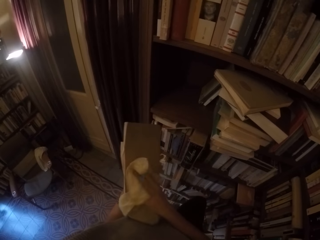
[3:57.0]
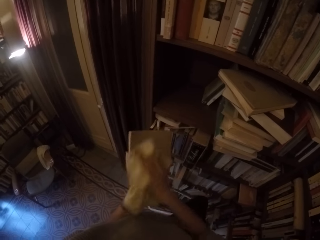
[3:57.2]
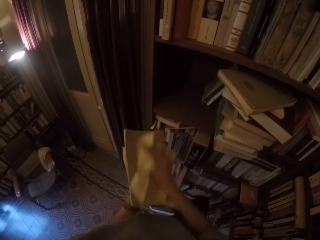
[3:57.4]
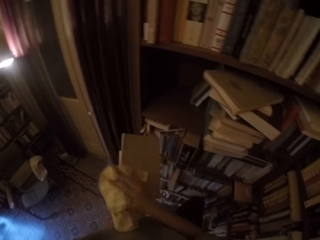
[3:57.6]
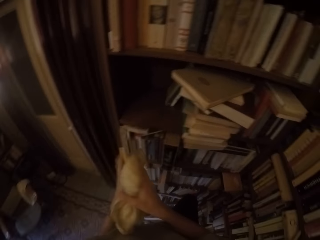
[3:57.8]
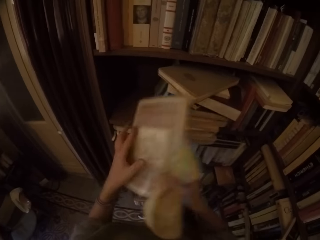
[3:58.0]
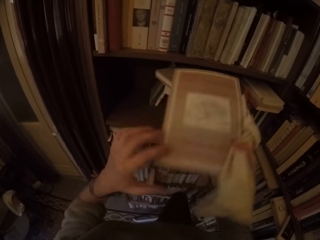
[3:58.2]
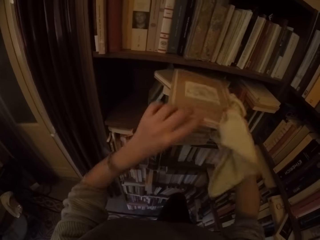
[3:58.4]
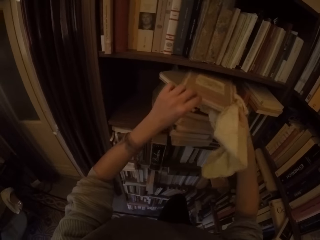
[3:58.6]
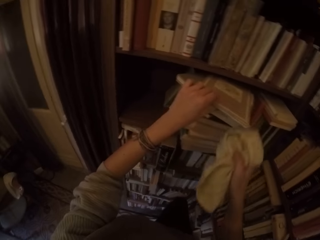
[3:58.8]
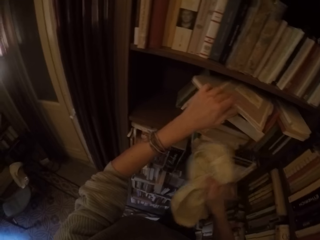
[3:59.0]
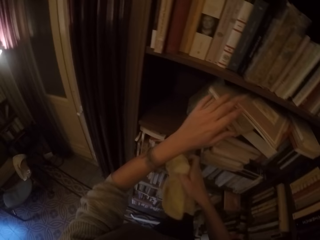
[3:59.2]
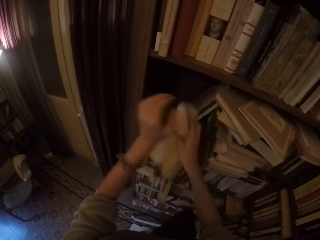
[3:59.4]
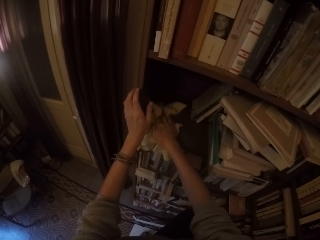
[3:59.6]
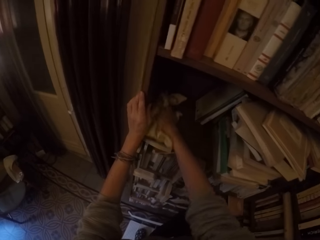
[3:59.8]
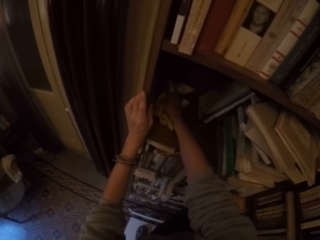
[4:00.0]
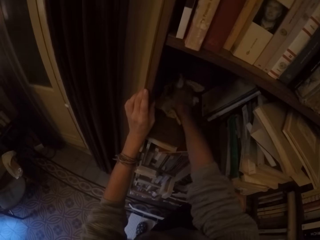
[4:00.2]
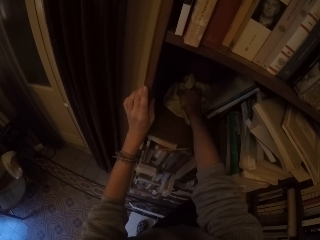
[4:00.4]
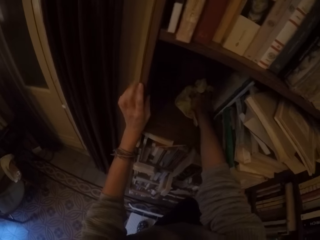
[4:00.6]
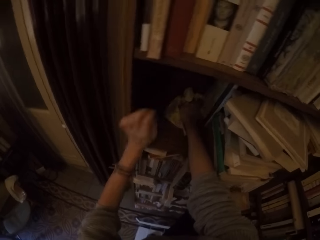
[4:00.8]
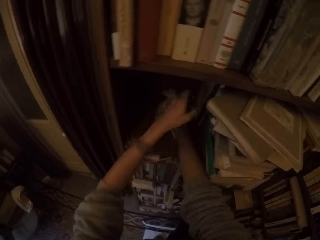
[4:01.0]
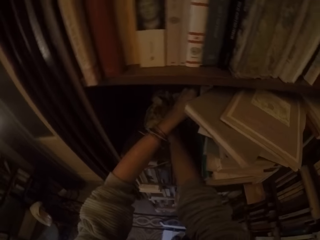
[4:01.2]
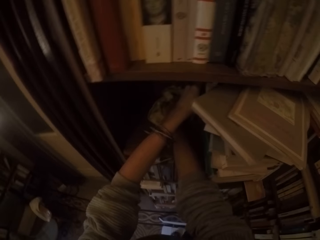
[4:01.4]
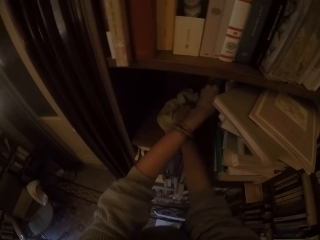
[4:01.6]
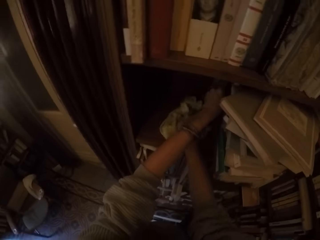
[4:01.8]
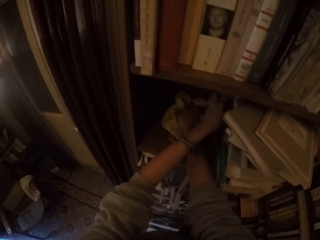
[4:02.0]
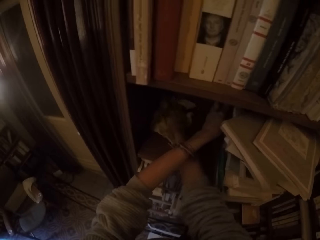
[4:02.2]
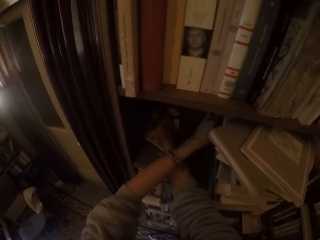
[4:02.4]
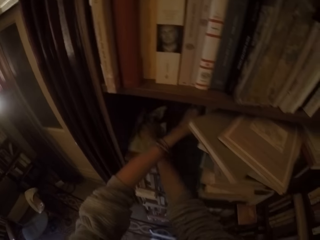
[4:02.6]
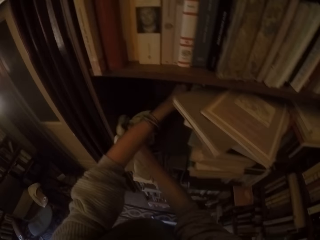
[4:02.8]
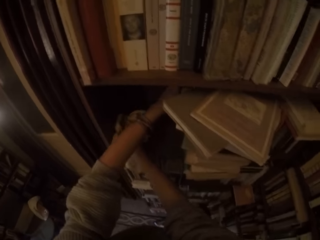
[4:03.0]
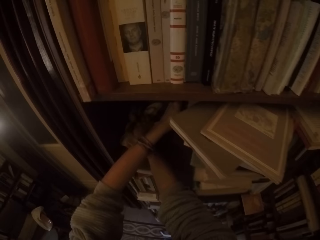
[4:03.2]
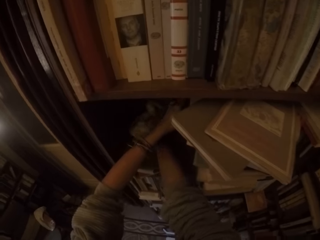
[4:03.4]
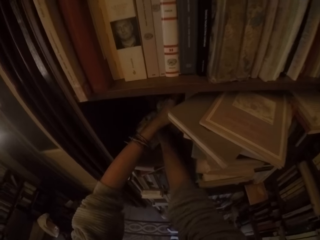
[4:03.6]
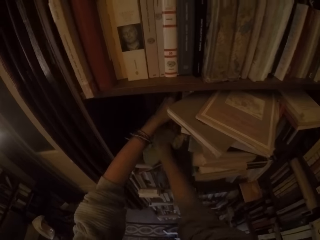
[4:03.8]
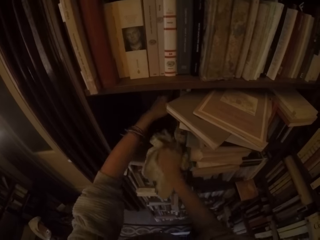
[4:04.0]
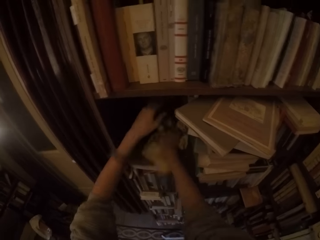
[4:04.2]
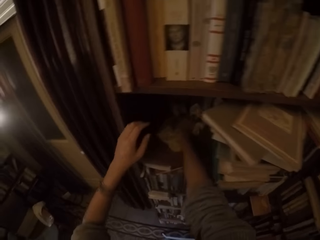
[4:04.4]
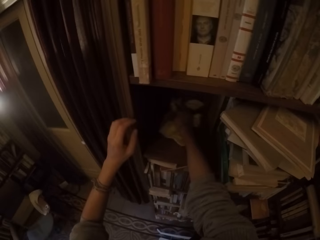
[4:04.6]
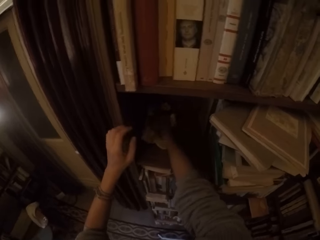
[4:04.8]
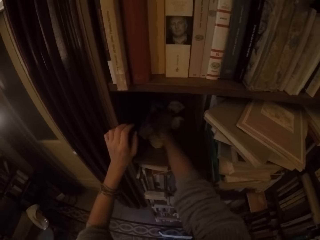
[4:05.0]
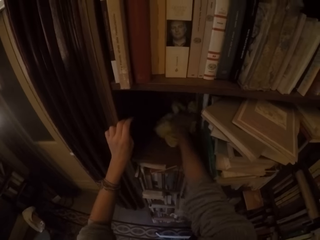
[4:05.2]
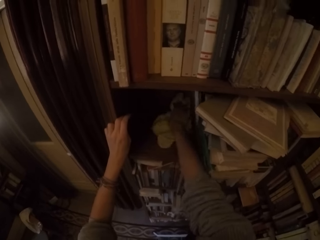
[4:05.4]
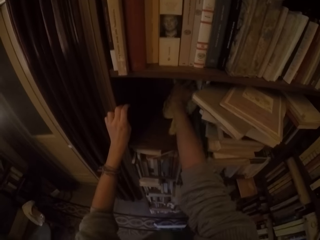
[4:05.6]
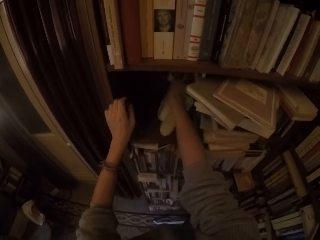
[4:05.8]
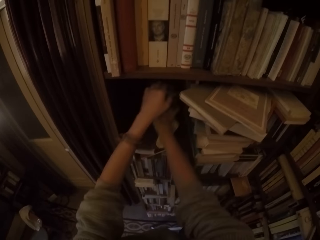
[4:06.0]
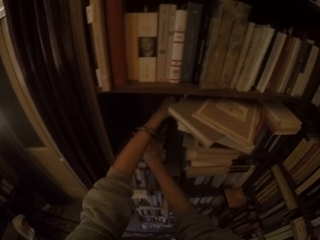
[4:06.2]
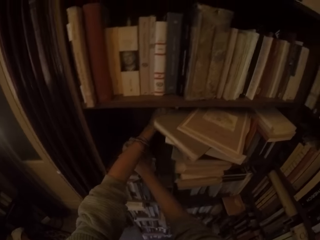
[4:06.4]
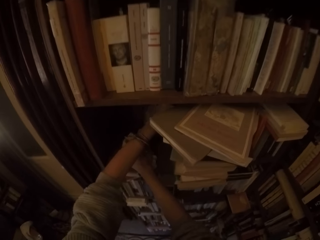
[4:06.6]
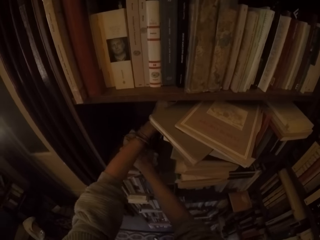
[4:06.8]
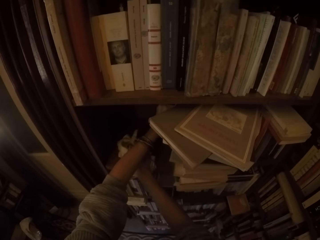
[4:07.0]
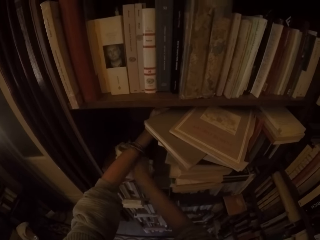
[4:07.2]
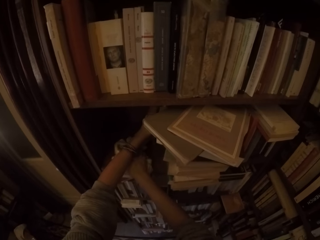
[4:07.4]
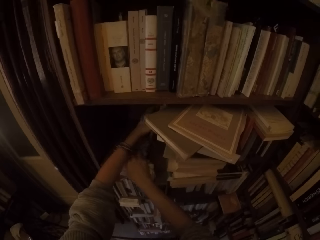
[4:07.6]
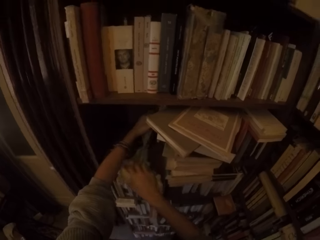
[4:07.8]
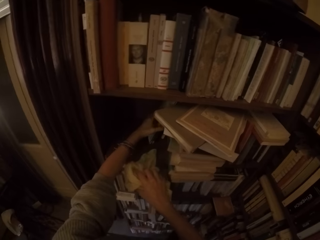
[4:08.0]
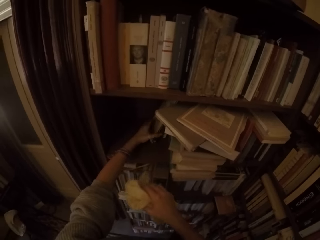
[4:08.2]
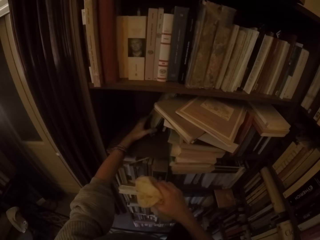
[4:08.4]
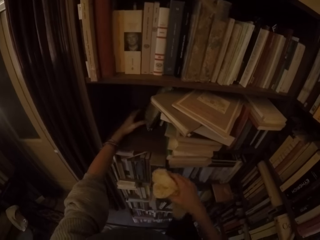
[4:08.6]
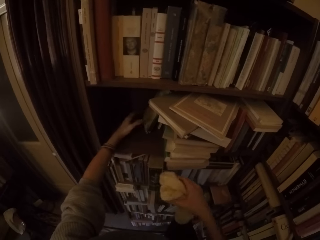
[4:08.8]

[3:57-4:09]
The camera wearer puts the book on the shelf with both hands. He wipes the shelf with the towel in his right hand. He wipes the shelf with the fabric.

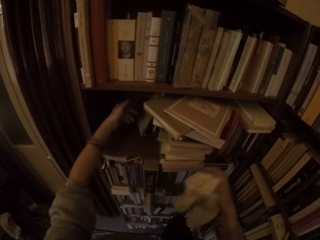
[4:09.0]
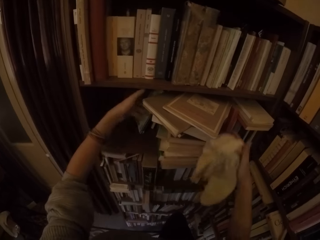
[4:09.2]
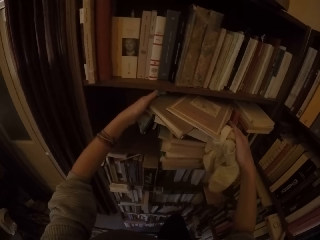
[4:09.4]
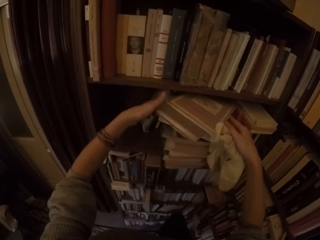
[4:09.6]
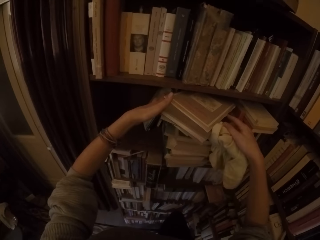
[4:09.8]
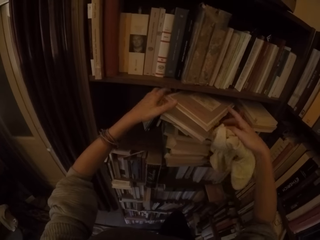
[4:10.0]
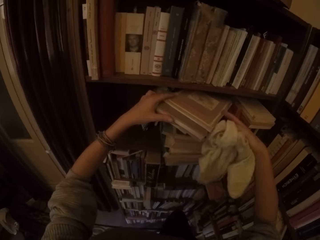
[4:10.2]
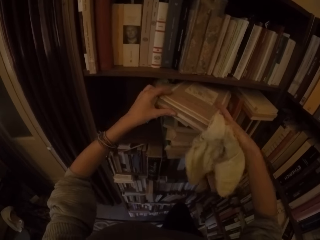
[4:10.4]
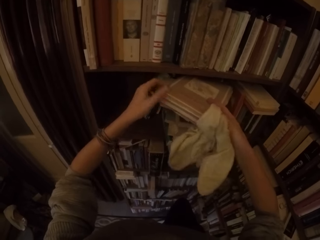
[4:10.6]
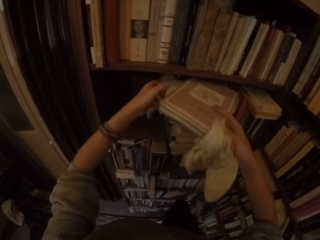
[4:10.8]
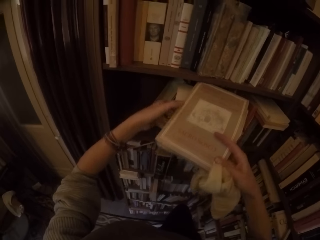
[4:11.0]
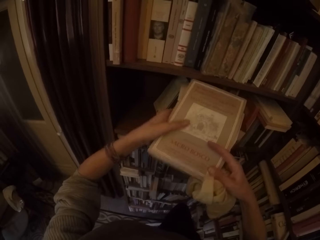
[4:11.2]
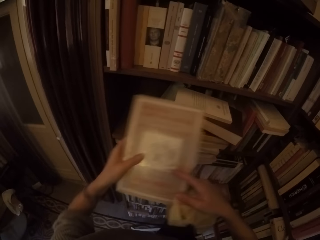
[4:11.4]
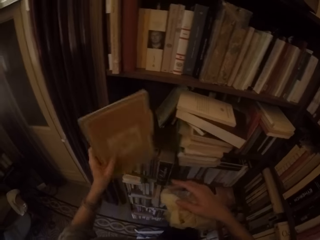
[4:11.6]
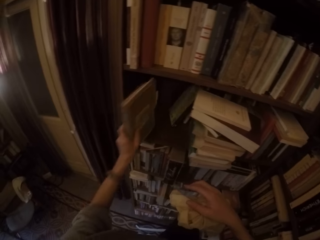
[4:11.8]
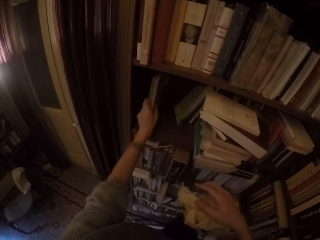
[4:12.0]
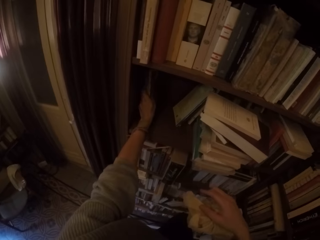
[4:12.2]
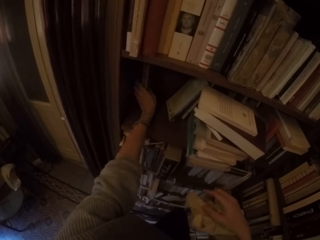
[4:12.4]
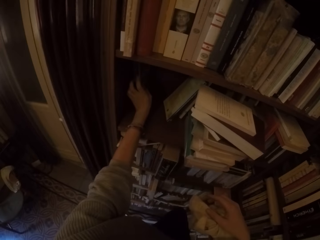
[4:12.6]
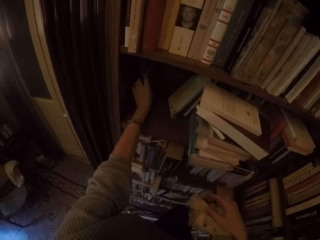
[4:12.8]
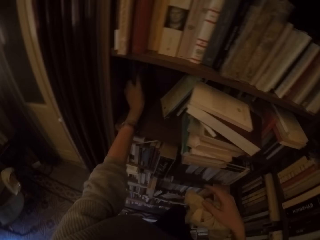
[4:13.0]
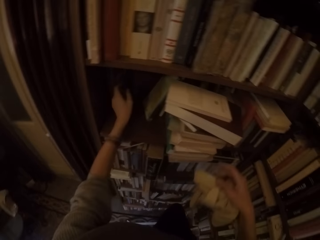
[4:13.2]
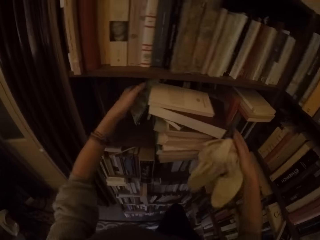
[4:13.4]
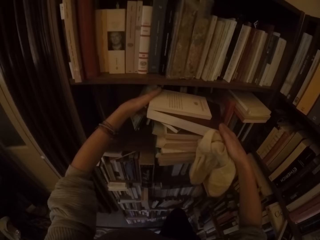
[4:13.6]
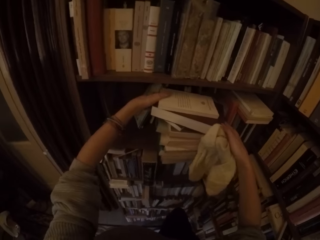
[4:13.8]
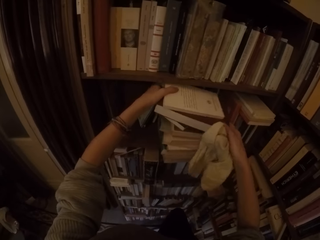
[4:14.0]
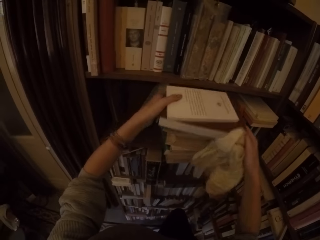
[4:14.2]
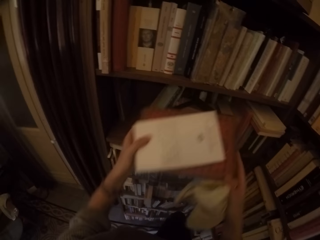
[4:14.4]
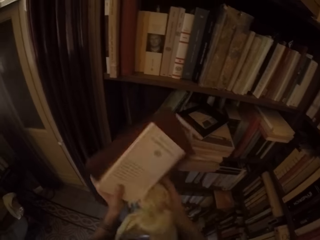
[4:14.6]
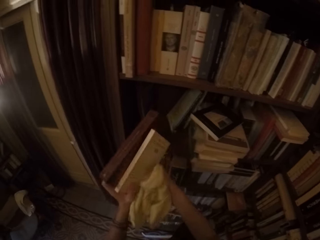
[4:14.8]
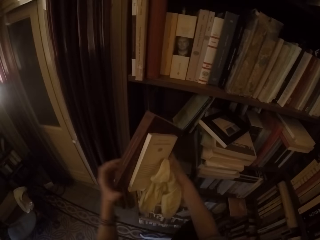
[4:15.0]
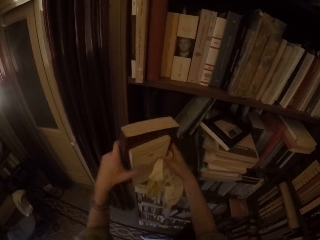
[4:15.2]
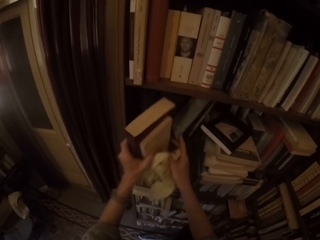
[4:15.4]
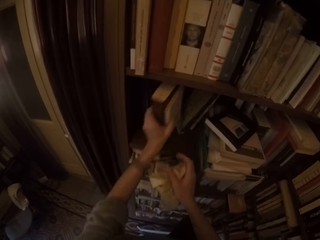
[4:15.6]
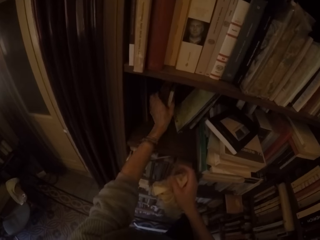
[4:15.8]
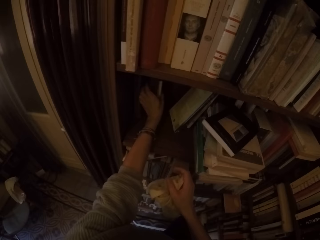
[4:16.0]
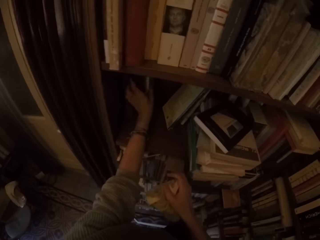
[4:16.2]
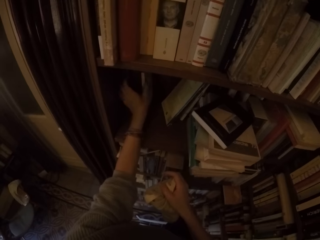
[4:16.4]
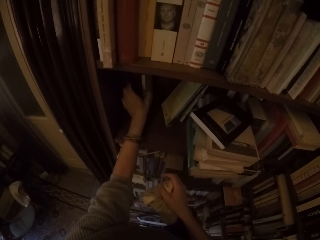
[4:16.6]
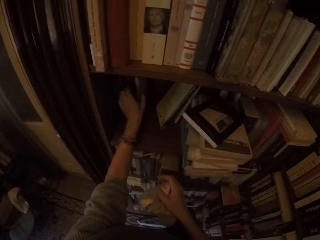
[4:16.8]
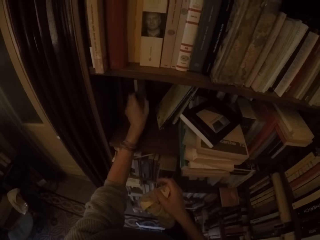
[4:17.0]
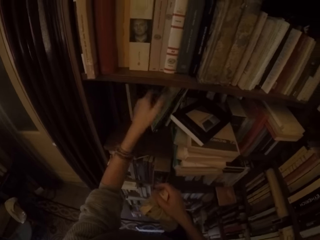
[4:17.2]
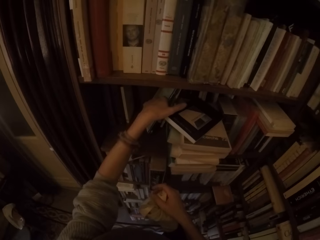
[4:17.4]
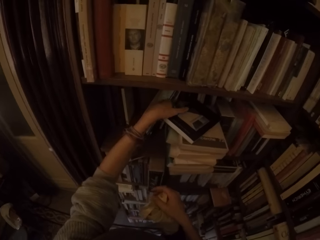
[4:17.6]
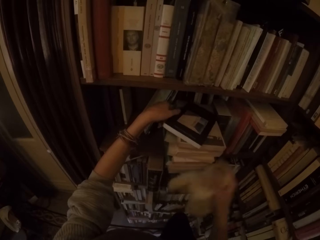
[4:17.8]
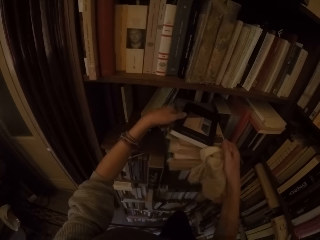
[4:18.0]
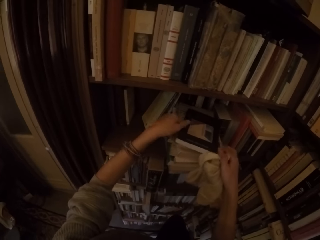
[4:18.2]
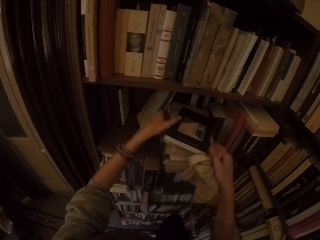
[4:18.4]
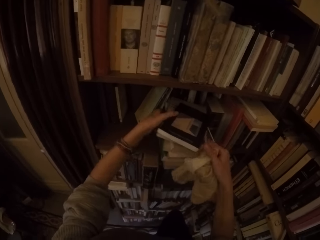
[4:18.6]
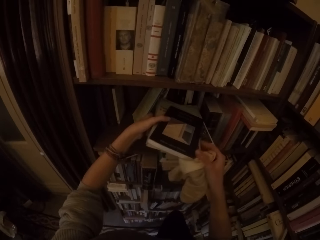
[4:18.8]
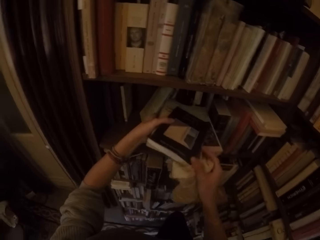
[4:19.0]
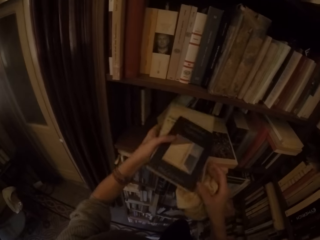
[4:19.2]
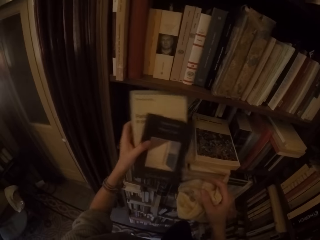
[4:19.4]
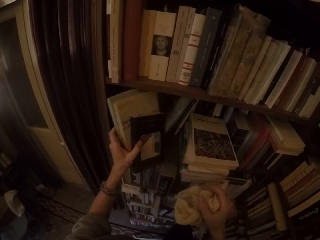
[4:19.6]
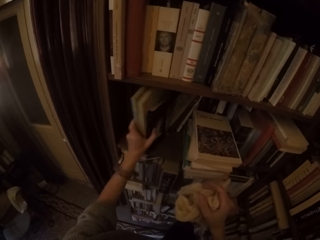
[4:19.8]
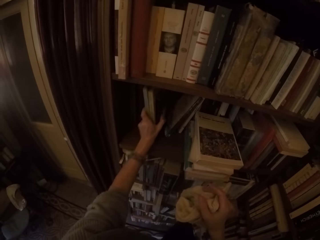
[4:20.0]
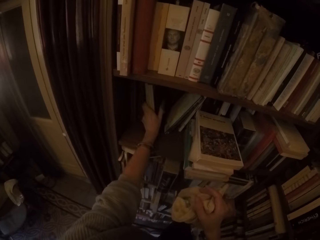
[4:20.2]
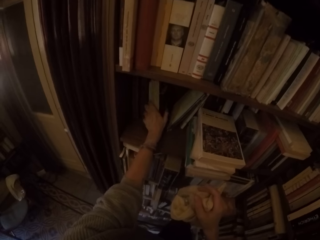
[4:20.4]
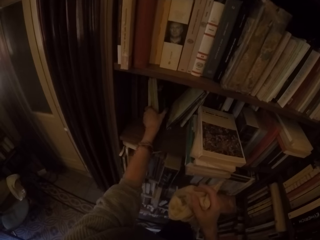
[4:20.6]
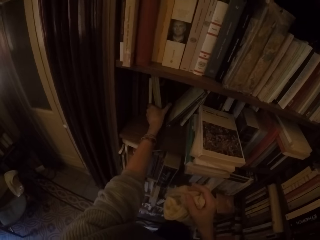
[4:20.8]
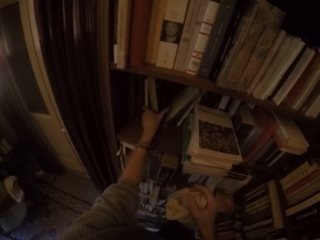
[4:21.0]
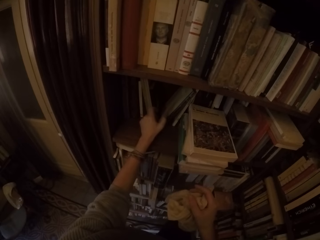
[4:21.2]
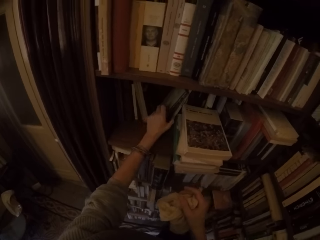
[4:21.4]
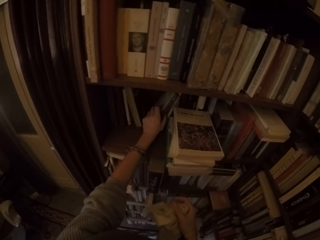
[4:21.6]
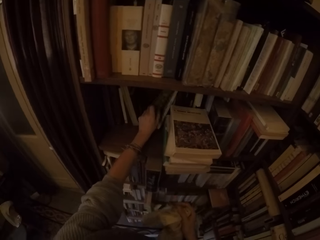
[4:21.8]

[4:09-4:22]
The camera wearer picks up two books from the shelf with both hands. He arranges the books in the shelf. He puts the two books on the shelf with his left hand. He picks up another two books from the shelf with both hands. He puts the two books on the shelf with his left hand. He picks up three books from the shelf with his left hand. He puts the three books on the shelf with his left hand.
